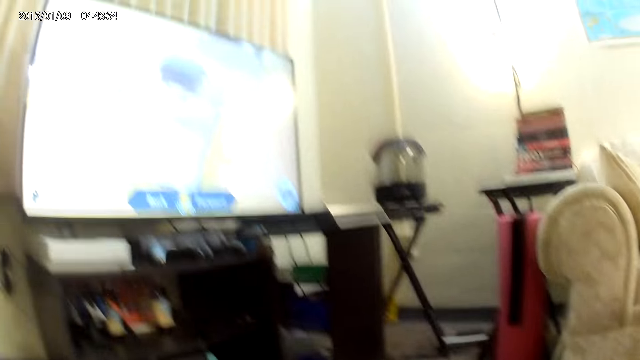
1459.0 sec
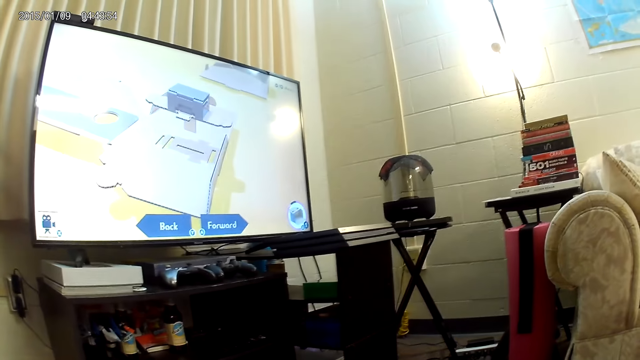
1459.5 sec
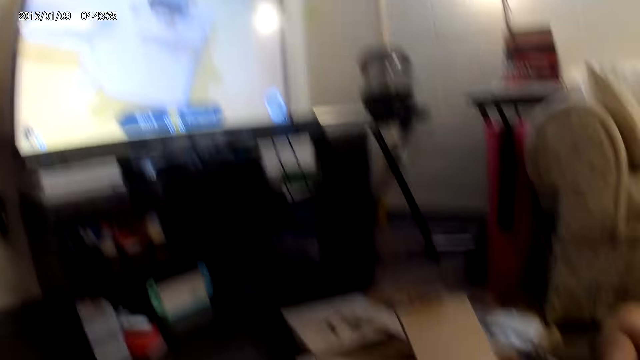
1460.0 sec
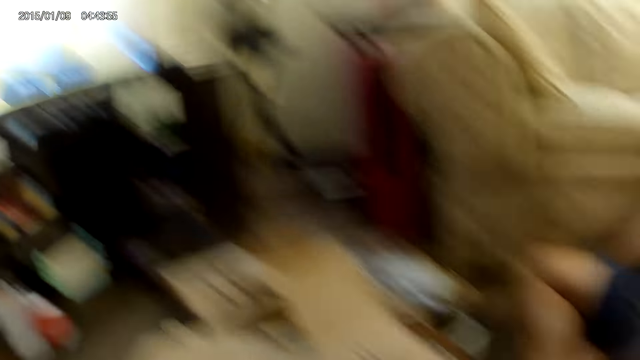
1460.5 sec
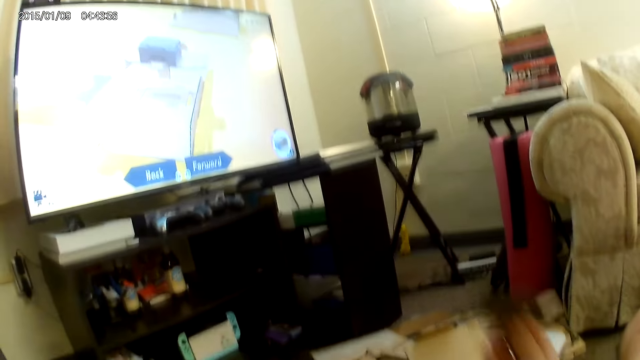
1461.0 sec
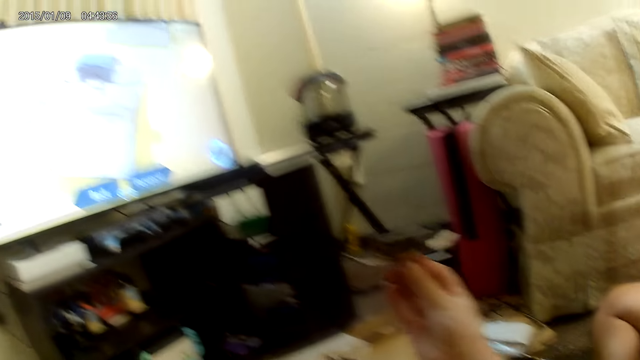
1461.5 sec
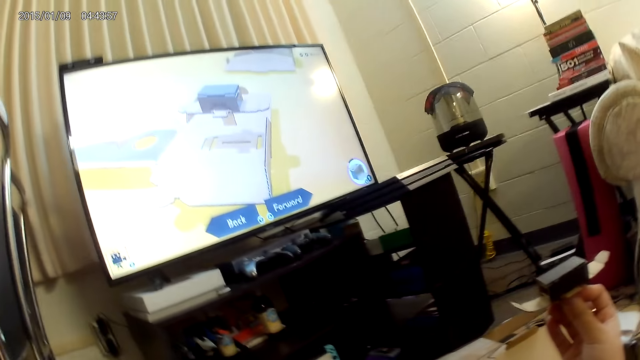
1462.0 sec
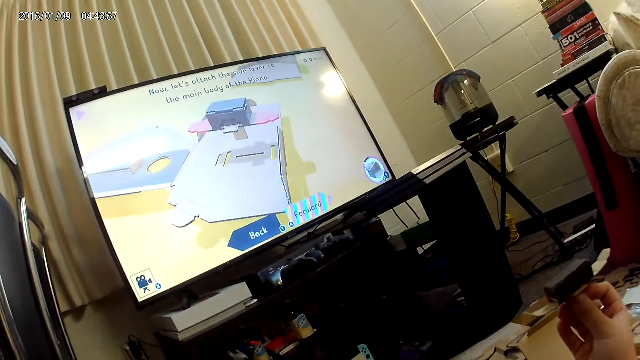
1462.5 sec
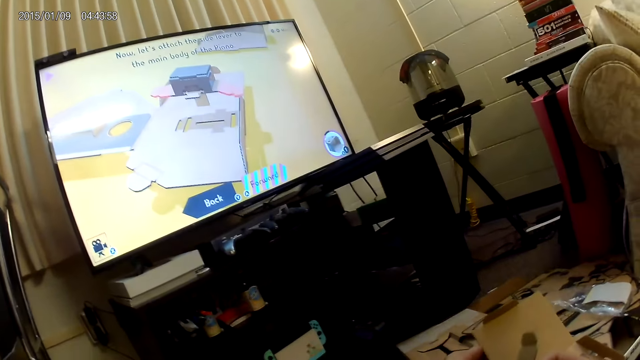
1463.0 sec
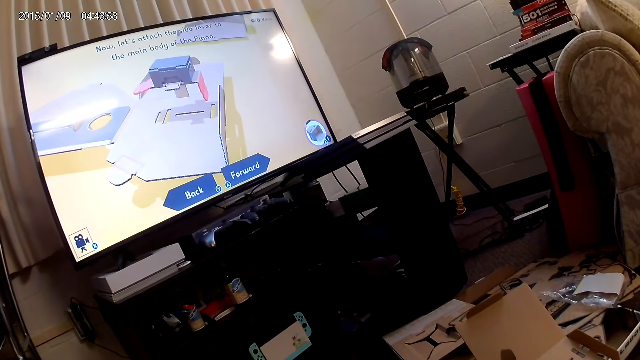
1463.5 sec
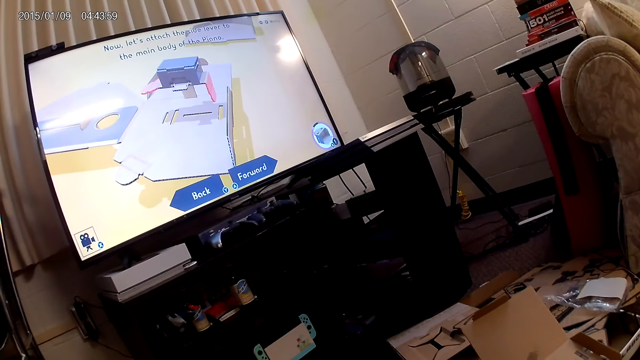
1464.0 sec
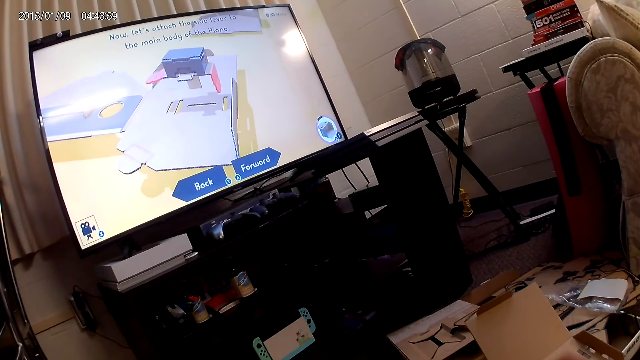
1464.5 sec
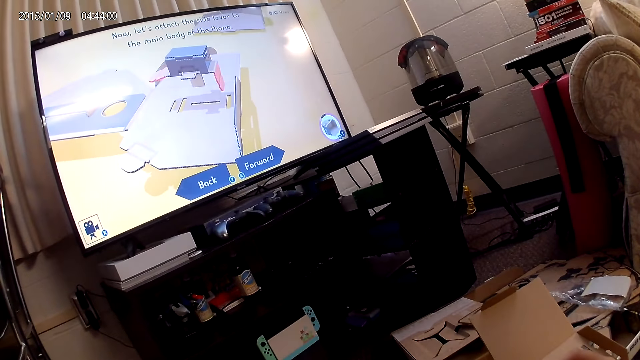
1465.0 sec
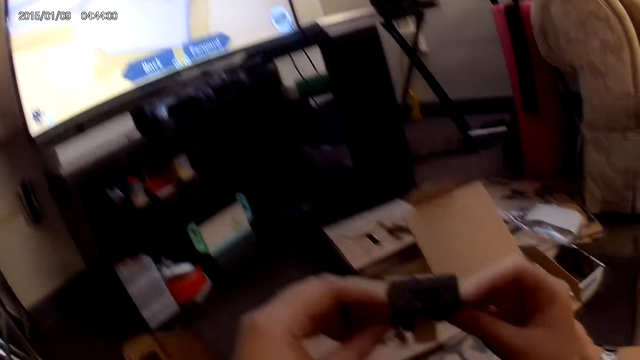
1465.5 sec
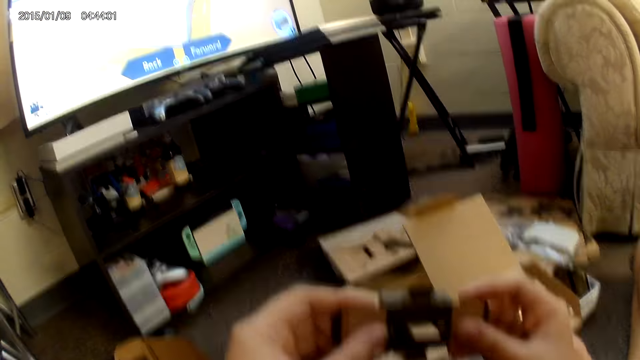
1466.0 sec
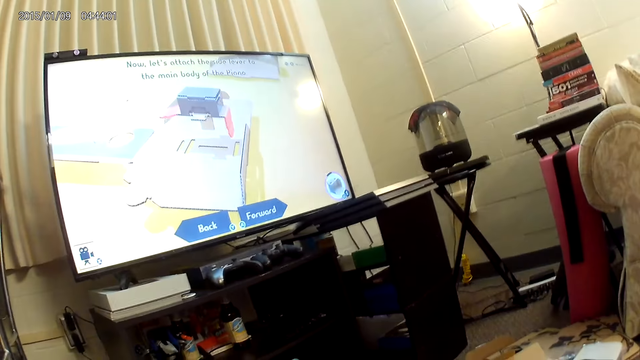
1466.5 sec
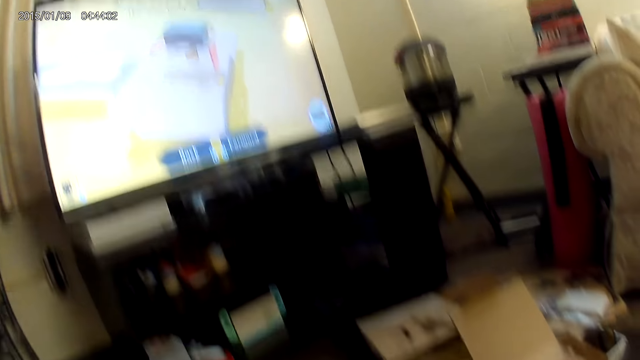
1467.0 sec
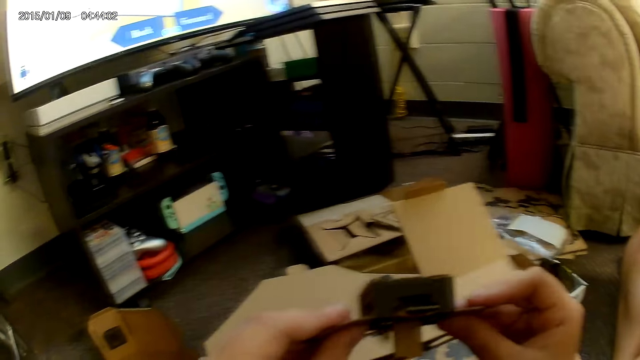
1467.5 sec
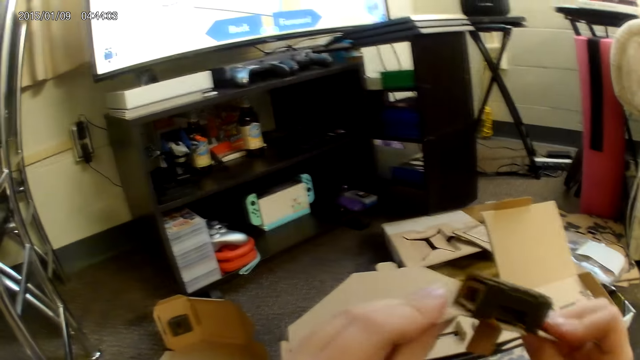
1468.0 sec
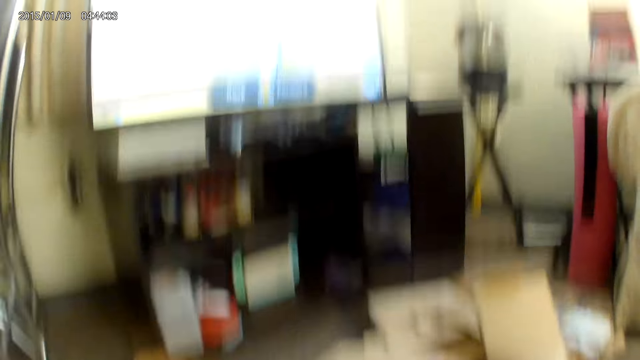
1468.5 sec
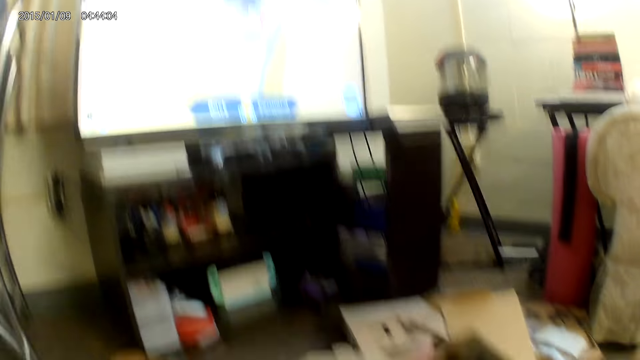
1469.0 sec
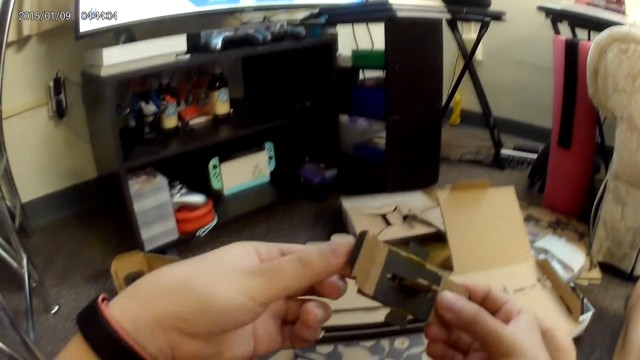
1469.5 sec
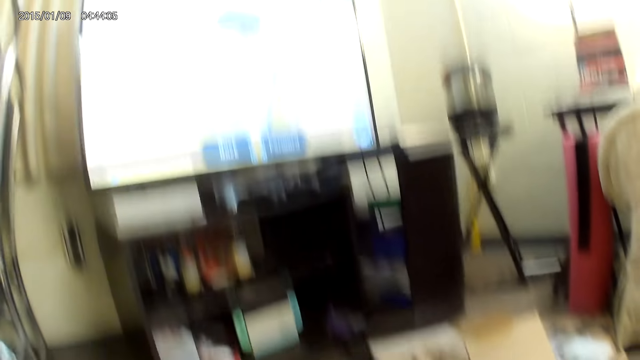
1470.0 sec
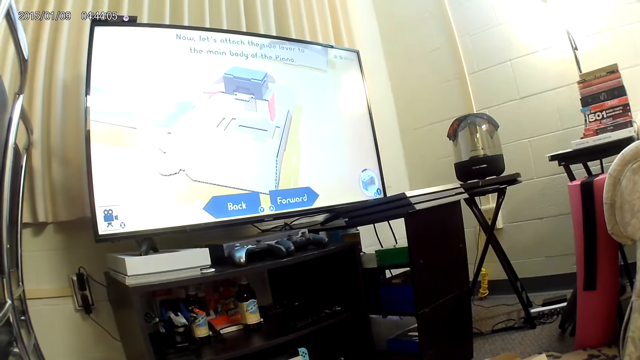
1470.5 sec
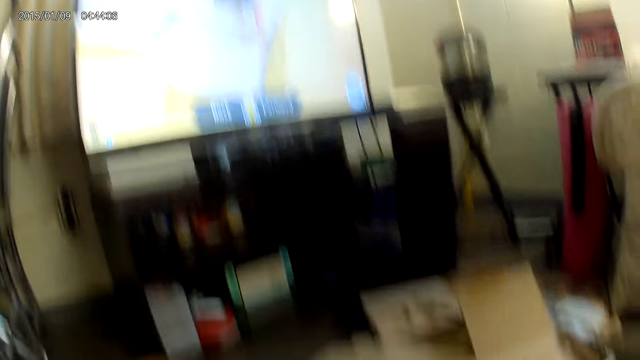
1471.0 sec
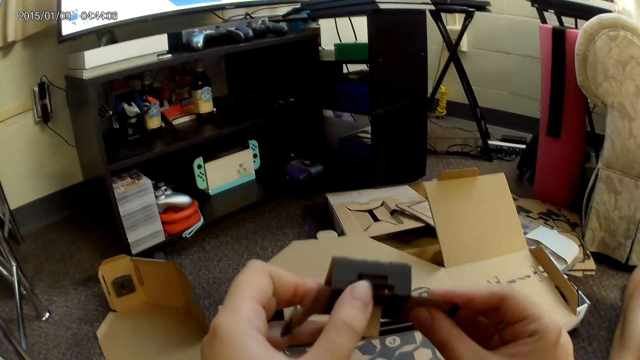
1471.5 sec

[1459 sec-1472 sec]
The camera wearer looks at the television. They hold the carton up. They look at the television. They look at the carton. They hold the cardboard with both hands. They look at the television. They adjust the cardboard with both hands.

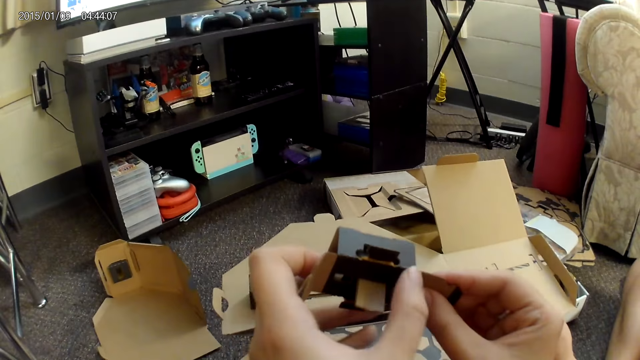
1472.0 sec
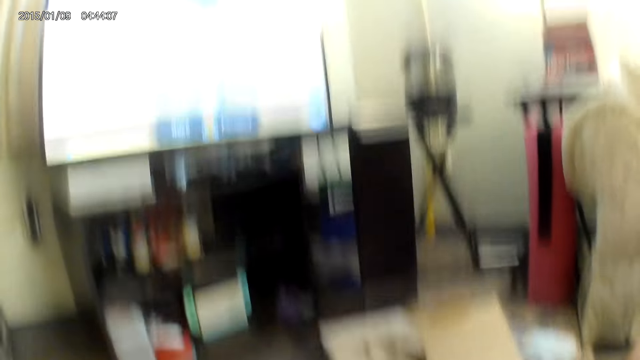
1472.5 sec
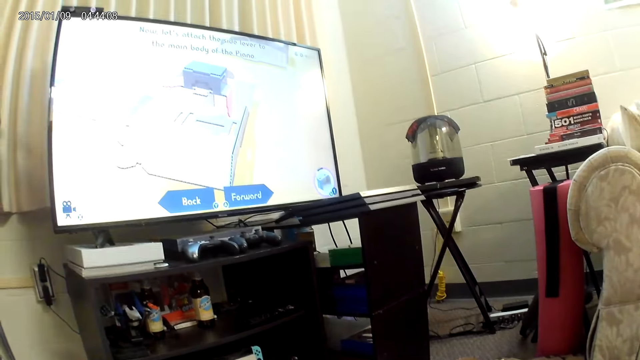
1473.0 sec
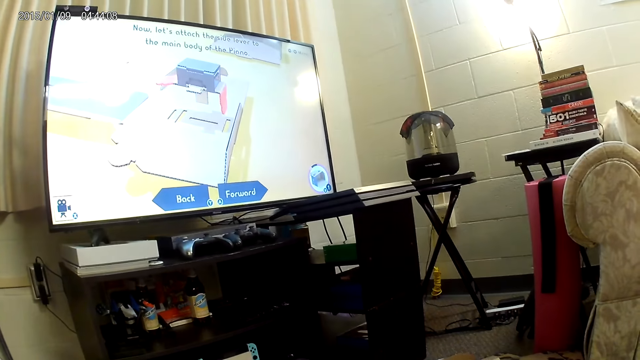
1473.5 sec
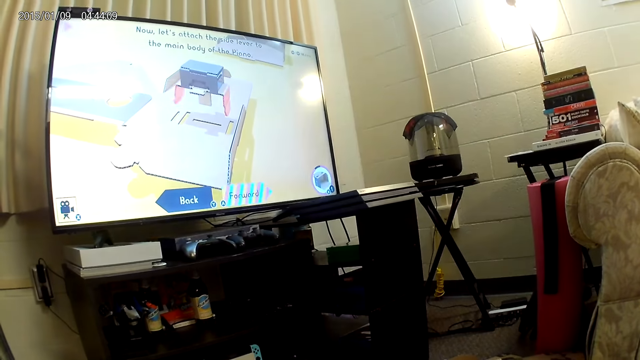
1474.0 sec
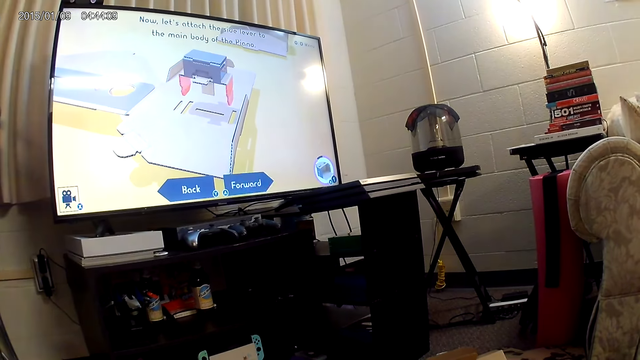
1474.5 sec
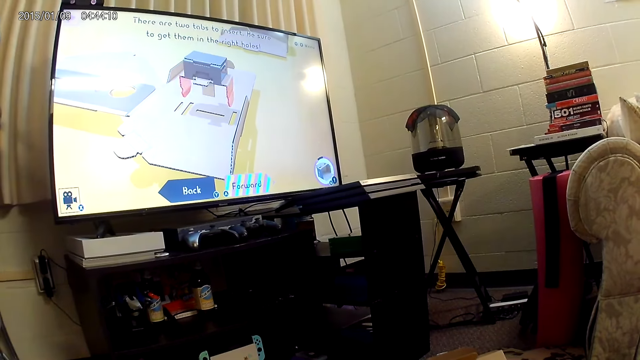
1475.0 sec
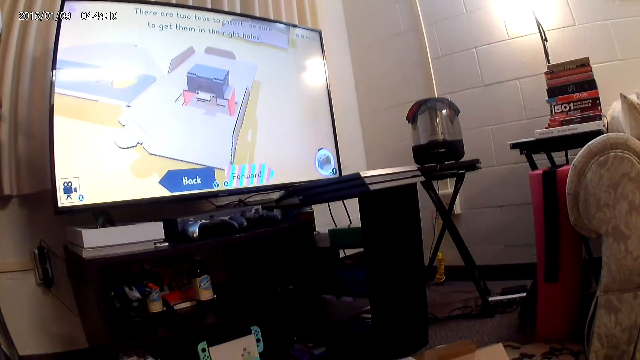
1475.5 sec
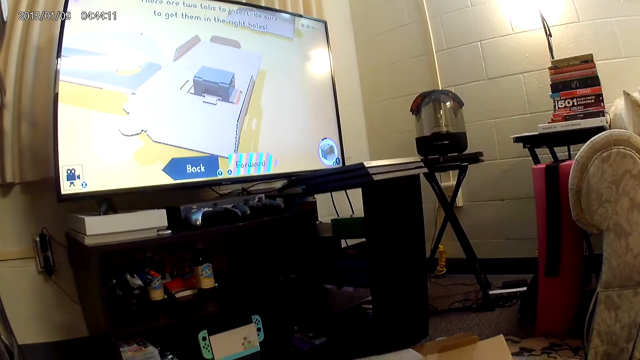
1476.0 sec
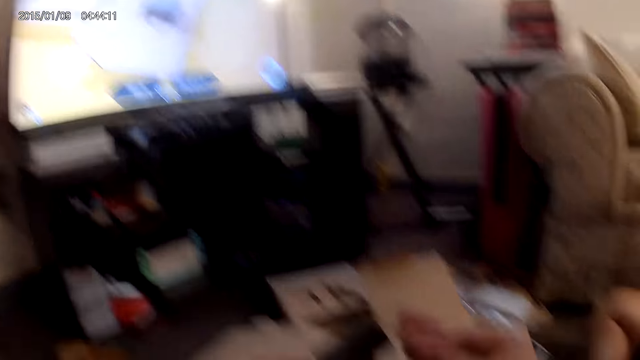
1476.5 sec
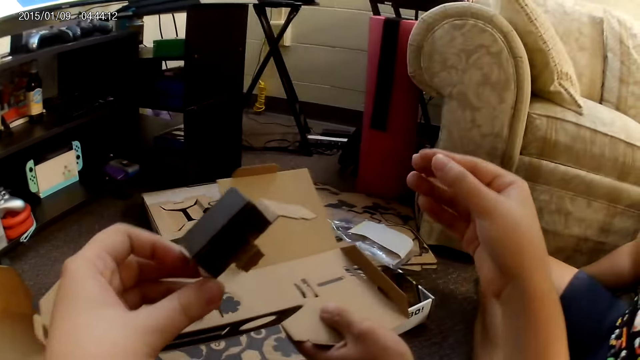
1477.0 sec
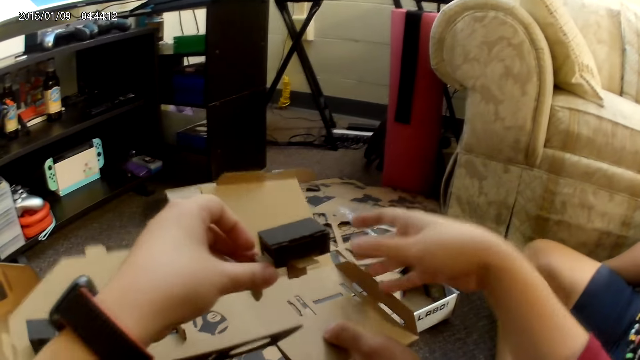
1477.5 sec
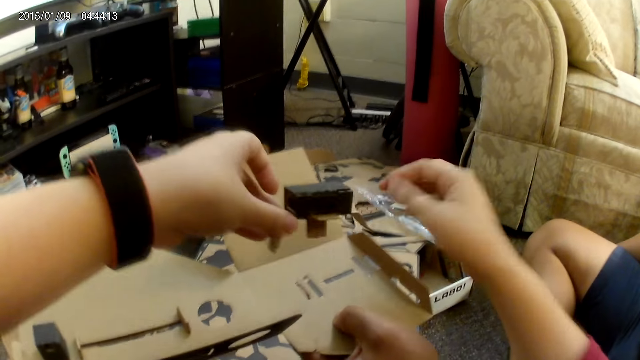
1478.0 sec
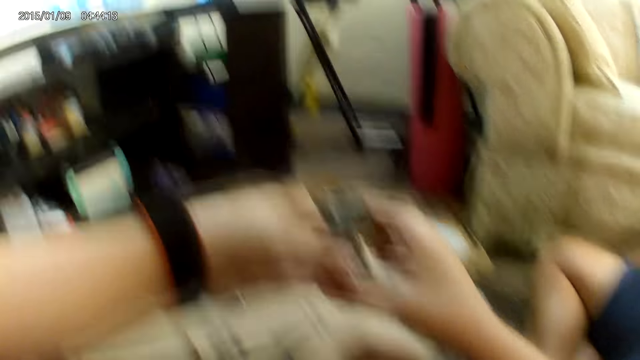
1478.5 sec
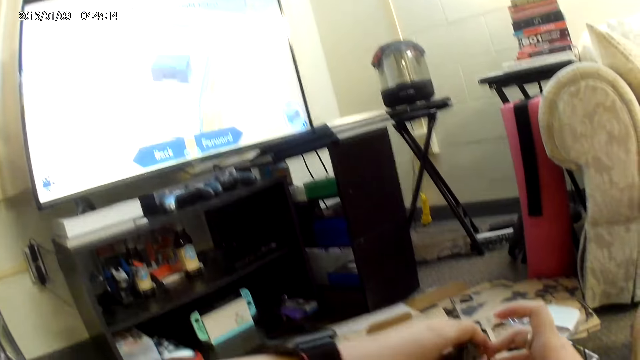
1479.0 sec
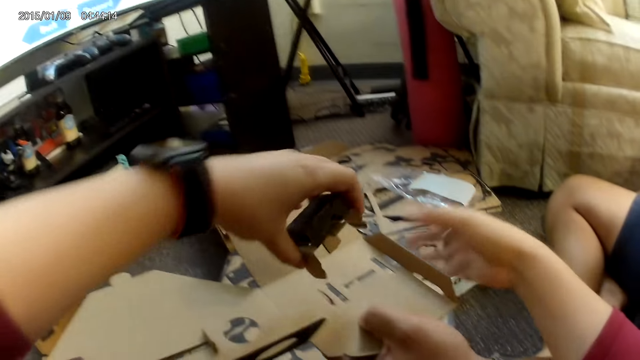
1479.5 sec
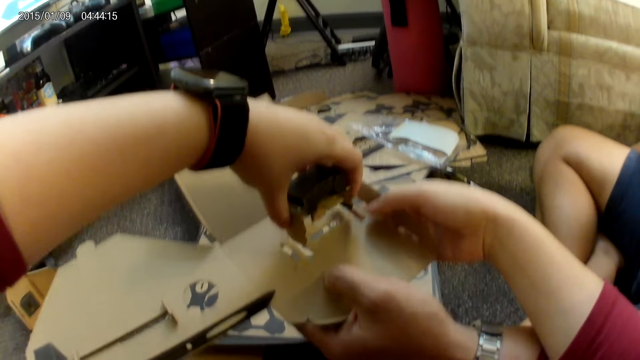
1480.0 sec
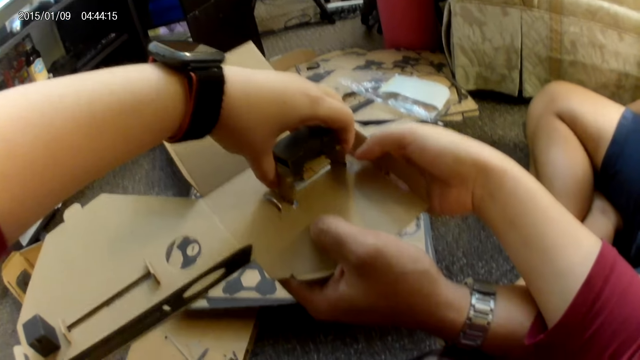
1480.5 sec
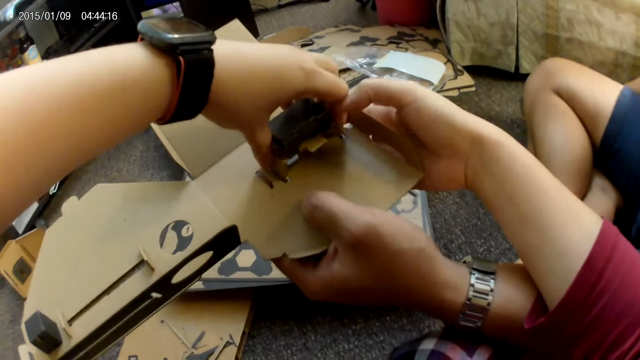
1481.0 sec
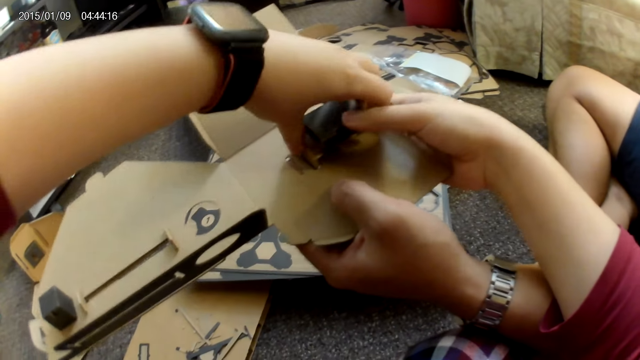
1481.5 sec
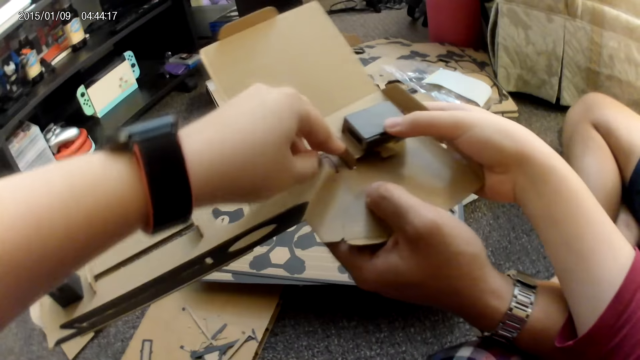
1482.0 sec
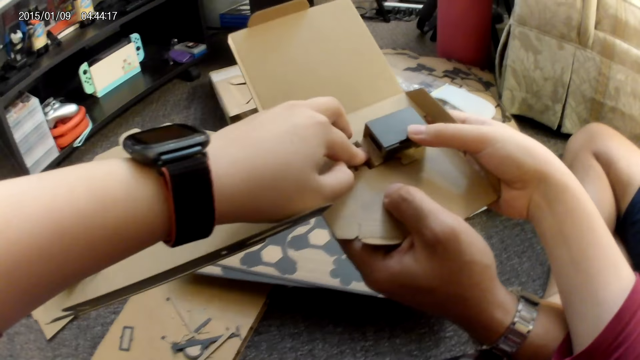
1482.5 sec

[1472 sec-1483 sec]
The camera wearer looks at the television. She touches the cardboard with both hands. She holds the cardboard with her right hand. She puts the carton in the box. She assembles the cardboard construction game with her left hand.
